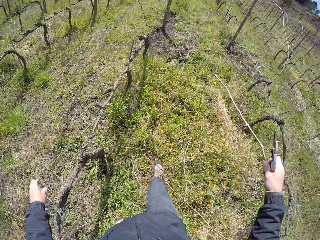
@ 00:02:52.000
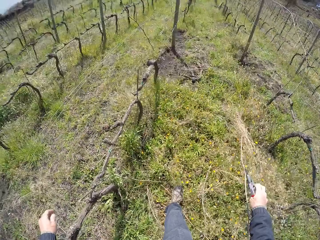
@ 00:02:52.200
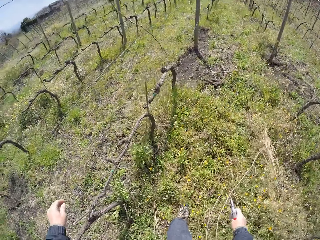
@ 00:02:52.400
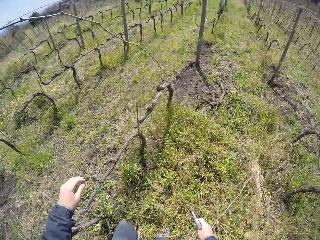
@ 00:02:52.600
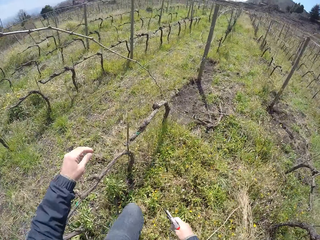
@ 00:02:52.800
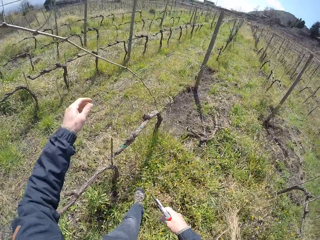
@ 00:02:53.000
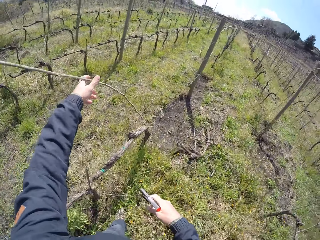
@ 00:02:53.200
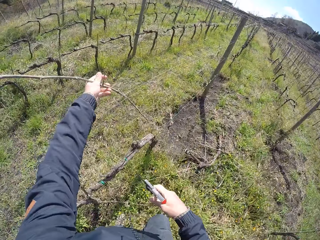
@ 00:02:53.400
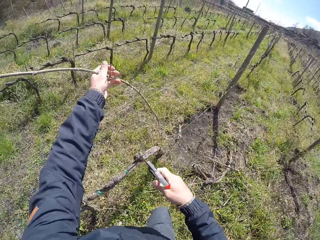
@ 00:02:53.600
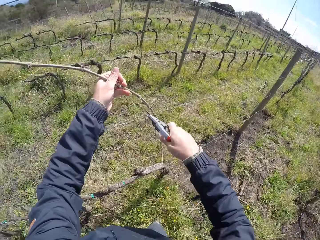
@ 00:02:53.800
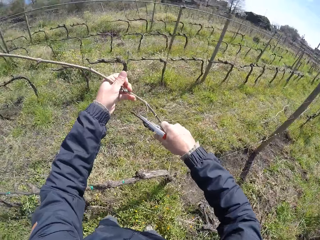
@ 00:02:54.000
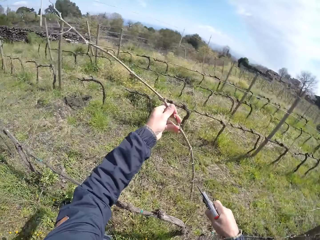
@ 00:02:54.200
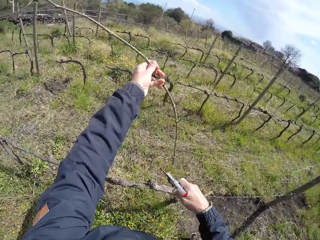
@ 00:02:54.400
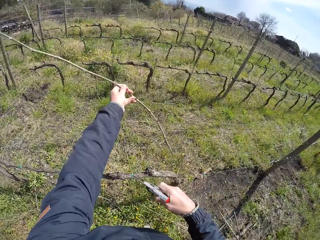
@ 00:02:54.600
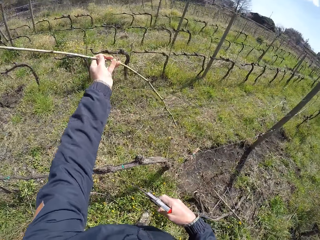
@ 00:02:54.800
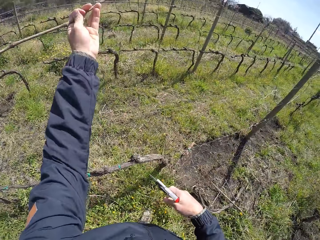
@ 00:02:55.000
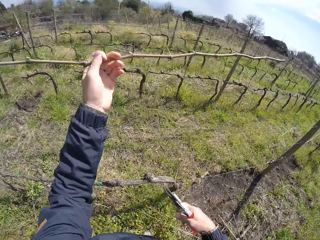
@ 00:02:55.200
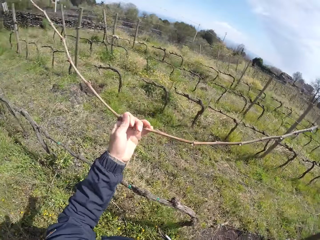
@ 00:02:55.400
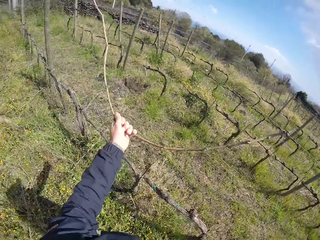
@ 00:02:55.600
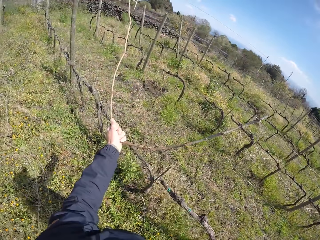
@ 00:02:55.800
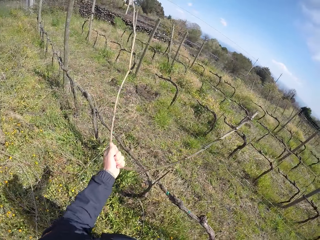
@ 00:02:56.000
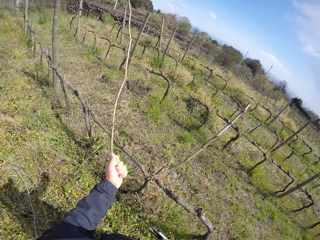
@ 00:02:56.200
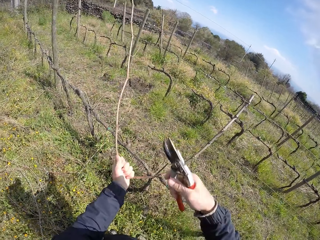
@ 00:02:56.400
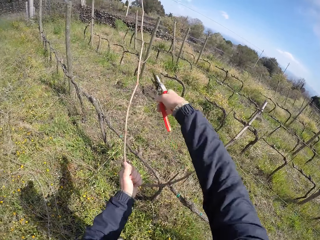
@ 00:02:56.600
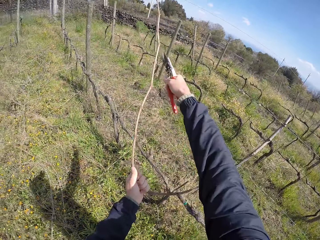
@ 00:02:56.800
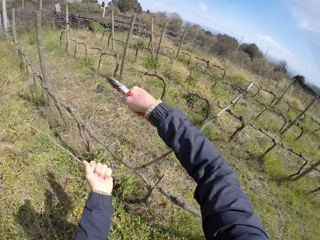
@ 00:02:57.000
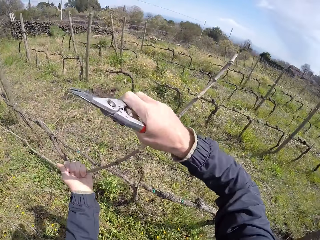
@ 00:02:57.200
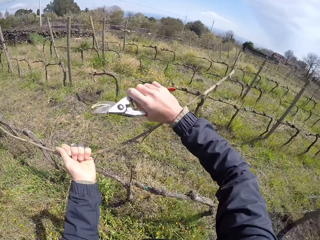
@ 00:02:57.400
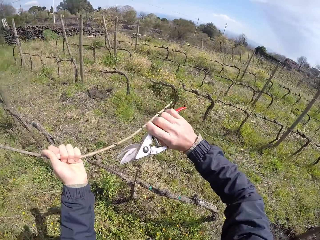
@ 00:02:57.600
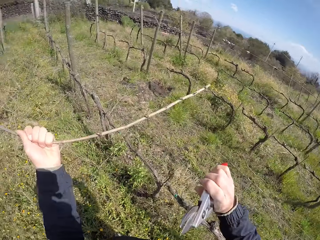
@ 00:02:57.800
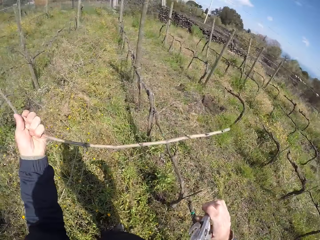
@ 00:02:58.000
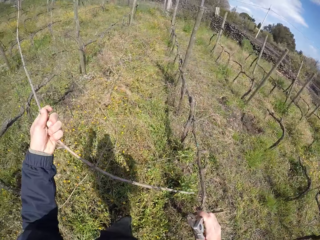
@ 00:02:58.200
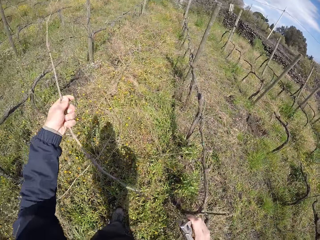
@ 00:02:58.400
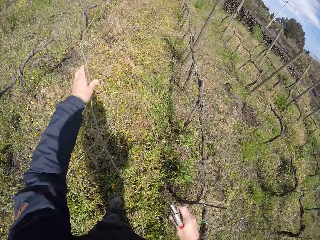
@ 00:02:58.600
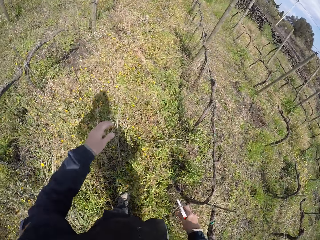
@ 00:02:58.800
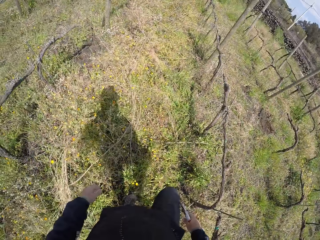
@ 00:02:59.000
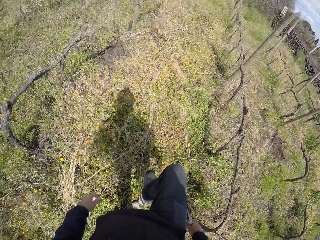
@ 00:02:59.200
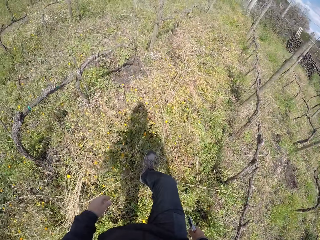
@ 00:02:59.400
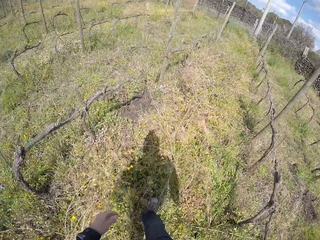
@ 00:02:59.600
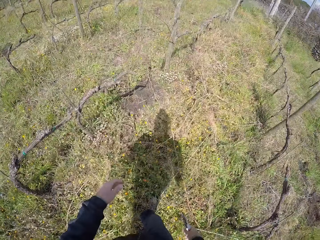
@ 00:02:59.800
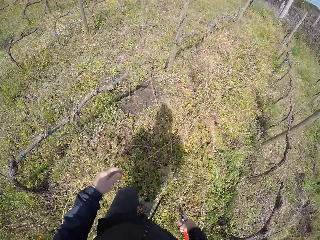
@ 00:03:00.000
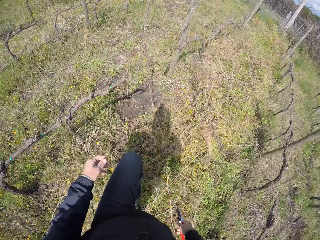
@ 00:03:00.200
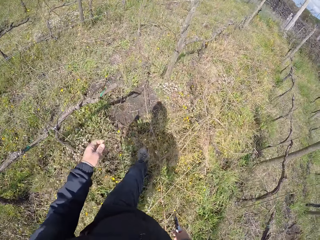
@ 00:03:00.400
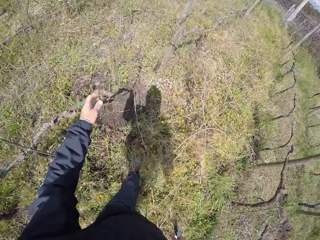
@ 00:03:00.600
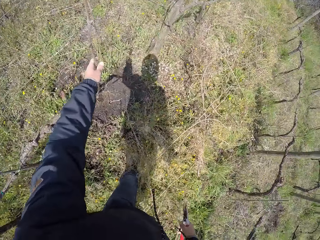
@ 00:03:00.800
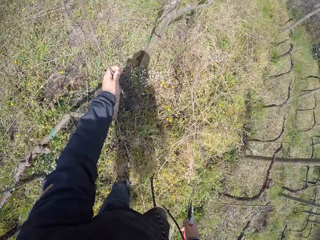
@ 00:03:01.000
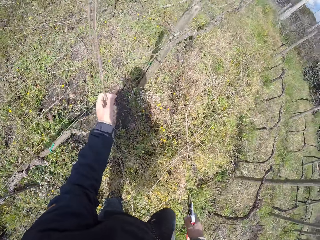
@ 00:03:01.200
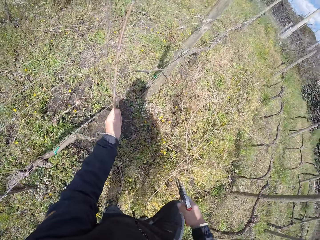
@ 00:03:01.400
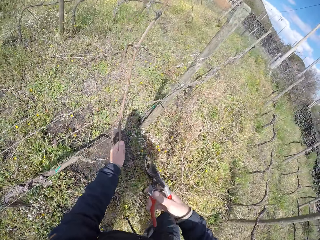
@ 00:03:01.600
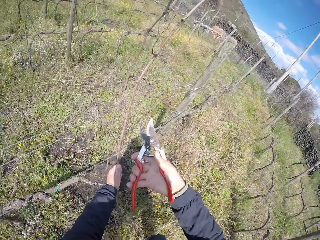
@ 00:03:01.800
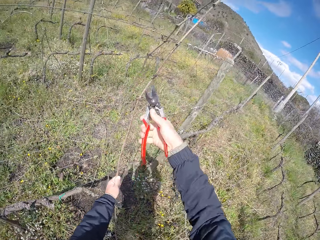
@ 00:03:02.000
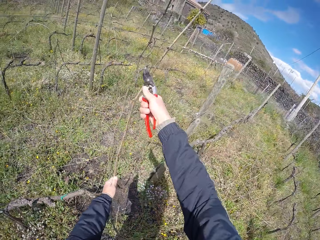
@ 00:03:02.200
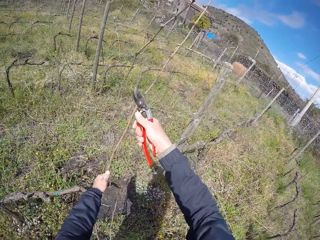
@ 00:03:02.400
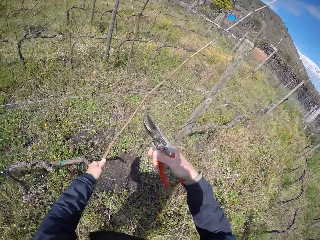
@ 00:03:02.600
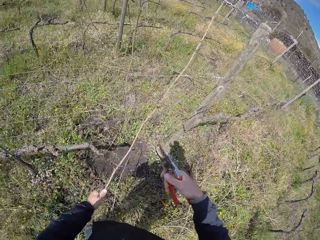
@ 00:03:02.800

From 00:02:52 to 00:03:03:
The camera wearer drops a twig on the ground. He pulls the twig with his hand. He cuts the twig in his left hand with the pruner in his right hand. He pulls the twig from the wired fence with his left hand. He cuts the twig with pruning shears. He drops the twig on the ground with his right hand. He walks around the field. He pulls the twig from the wired fence with his left hand. He cuts the twig in his left hand with the pruner in his right hand.

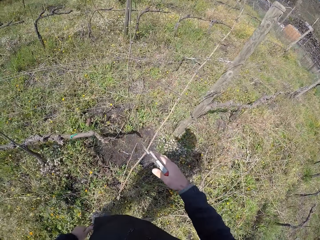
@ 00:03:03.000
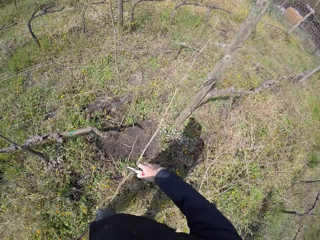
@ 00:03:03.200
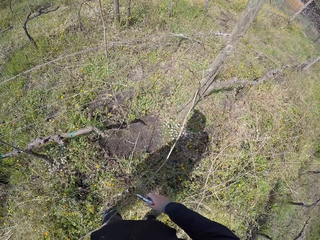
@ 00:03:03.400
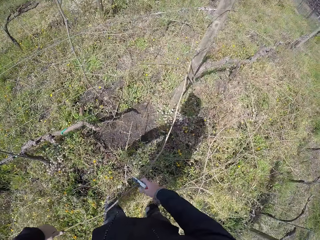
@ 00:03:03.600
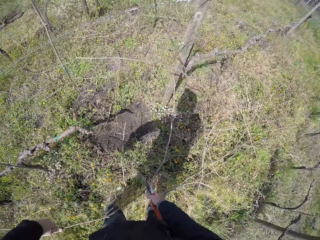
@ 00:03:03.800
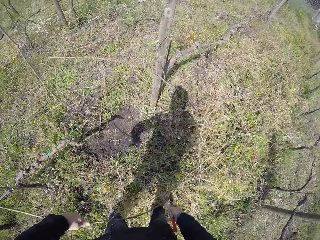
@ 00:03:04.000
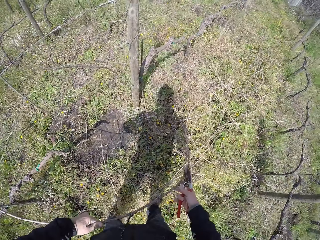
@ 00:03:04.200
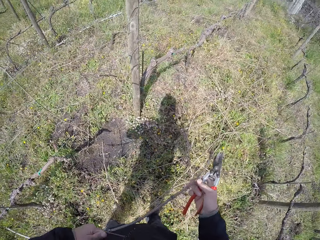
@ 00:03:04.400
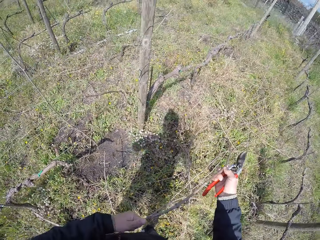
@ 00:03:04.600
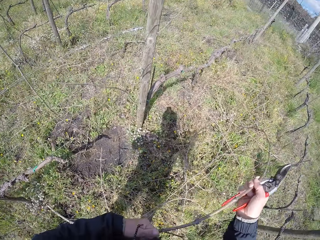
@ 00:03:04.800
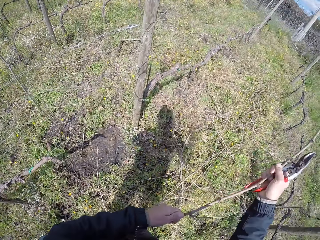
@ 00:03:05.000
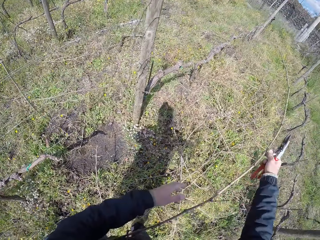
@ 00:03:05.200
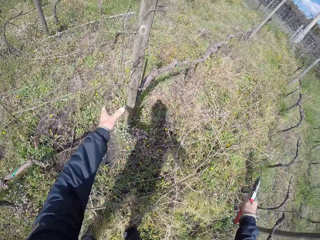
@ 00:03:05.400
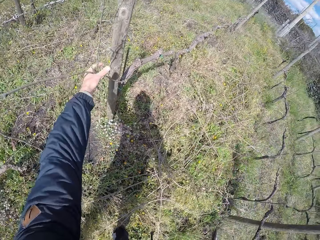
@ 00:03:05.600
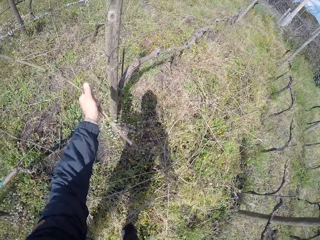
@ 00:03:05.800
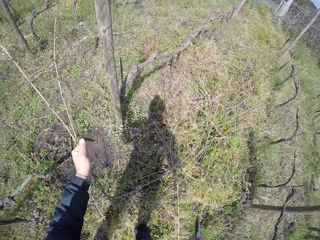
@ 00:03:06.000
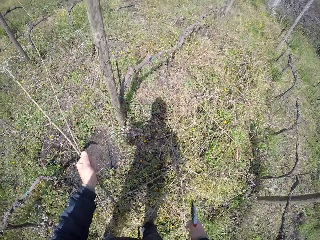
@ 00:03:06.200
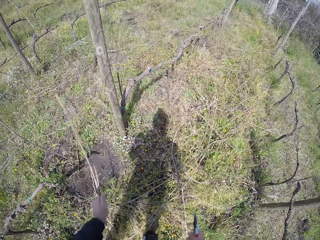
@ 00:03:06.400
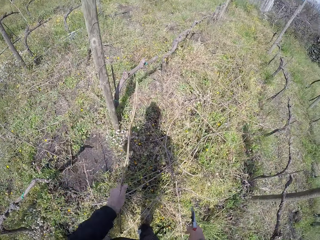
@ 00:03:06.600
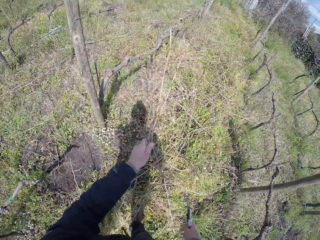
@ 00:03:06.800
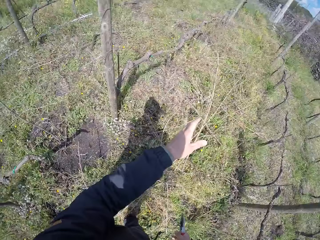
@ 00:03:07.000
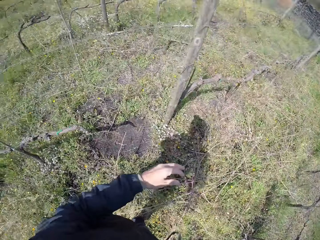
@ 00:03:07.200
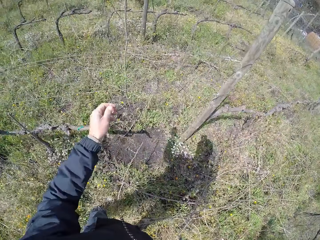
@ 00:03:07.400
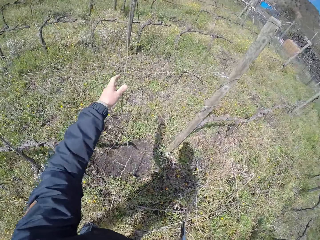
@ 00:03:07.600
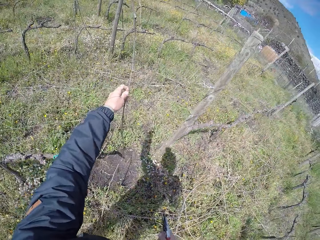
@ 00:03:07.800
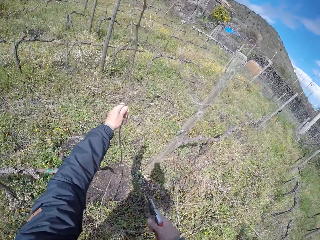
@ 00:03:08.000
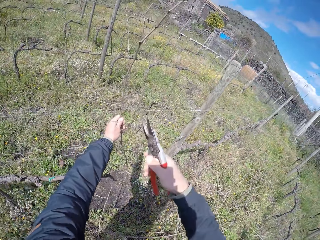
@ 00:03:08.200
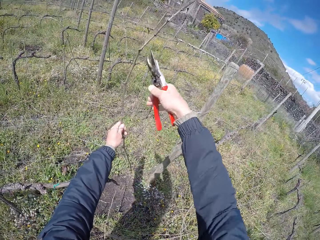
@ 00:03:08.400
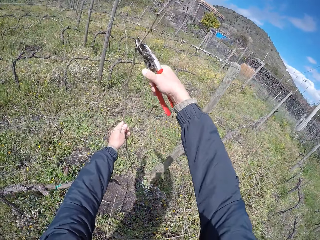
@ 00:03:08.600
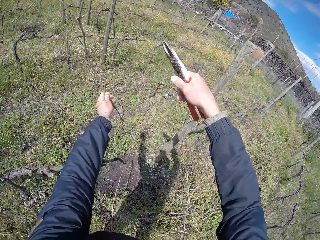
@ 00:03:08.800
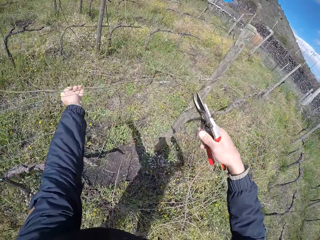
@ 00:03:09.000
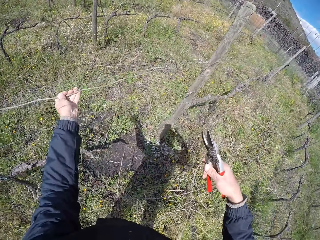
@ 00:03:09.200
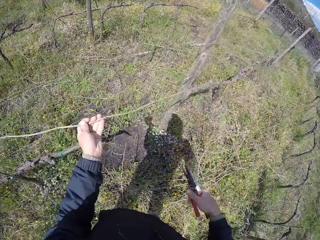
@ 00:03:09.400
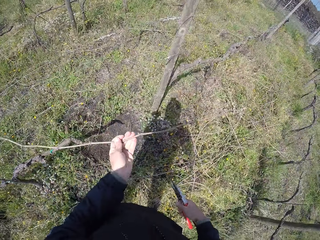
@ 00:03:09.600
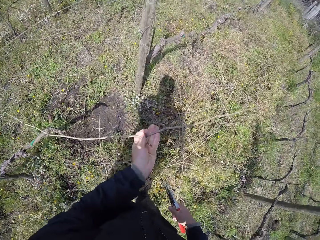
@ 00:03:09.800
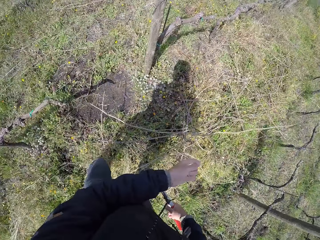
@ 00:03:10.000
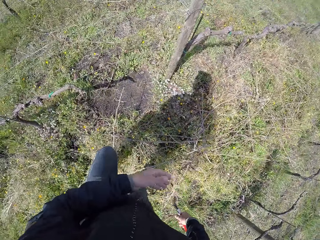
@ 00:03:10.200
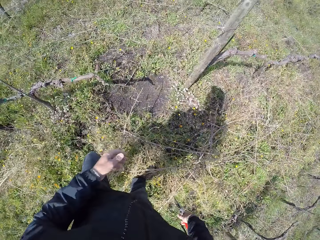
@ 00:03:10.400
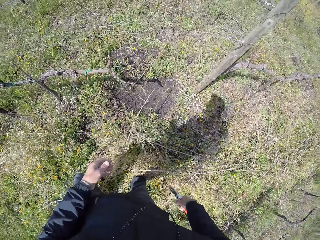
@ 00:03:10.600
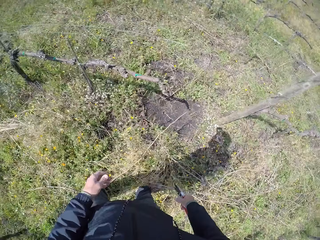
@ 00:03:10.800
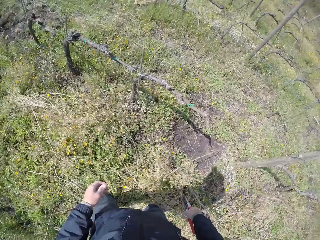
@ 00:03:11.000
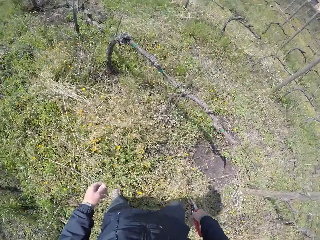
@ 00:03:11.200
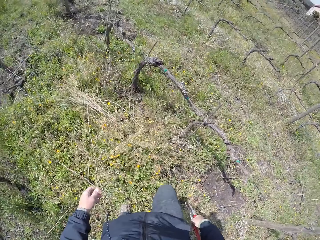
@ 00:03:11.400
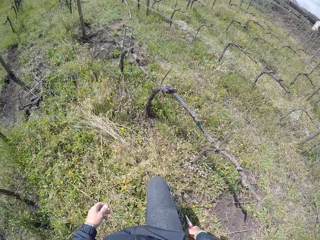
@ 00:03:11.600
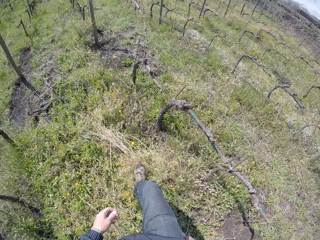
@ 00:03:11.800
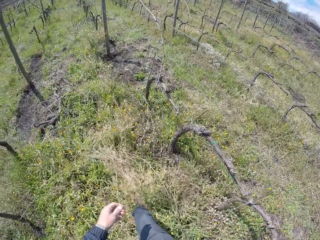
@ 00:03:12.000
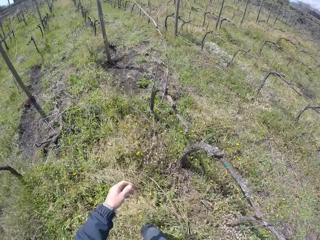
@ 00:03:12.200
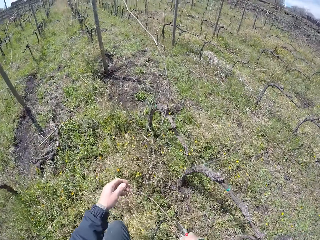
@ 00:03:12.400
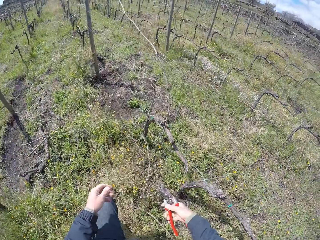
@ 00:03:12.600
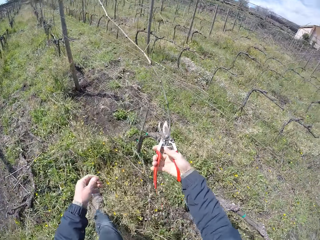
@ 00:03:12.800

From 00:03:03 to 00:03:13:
The camera wearer holds a twig with both hands. He passes the twig in his left hand to his right hand. He drops the twig on the ground with both his hands. He pulls twigs from the wired fence with his left hand. He drops the twigs on the ground with his left hand. He pulls a twig from the wired fence with his left hand. He holds the twig with his hand. He cuts the twig in his left hand with the pruner in his right hand. He drops the twigs on the ground with his left hand. He walks around the field.
